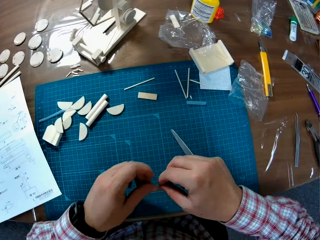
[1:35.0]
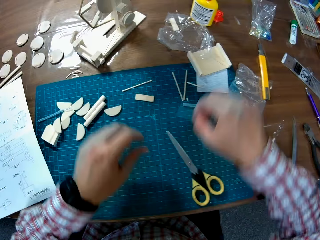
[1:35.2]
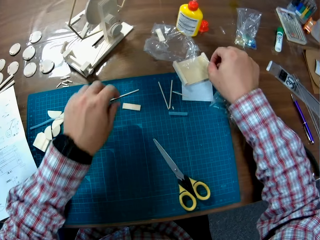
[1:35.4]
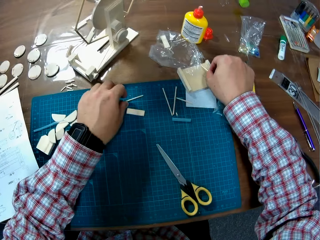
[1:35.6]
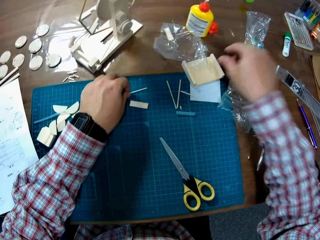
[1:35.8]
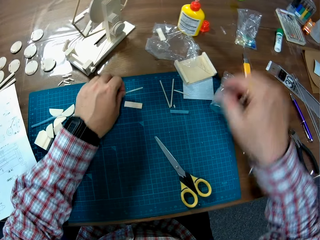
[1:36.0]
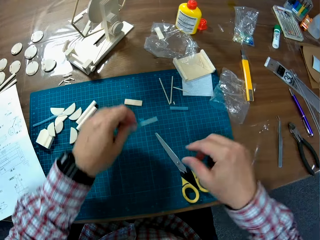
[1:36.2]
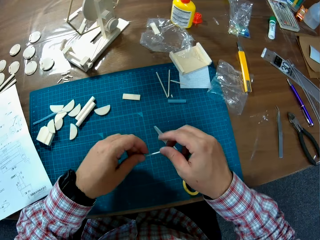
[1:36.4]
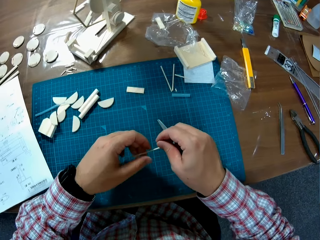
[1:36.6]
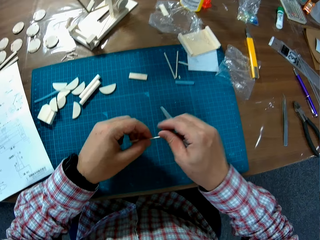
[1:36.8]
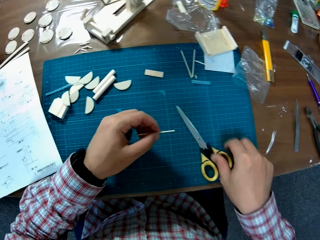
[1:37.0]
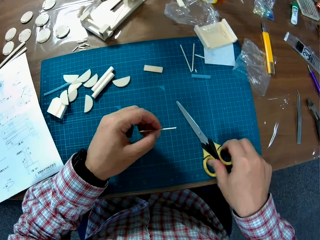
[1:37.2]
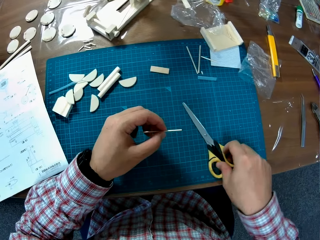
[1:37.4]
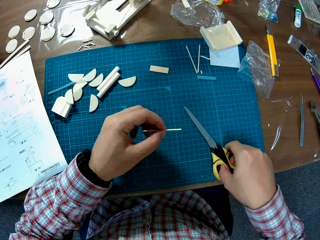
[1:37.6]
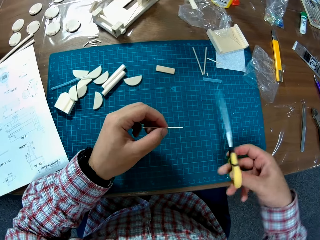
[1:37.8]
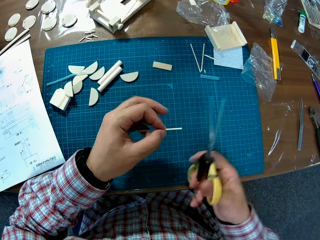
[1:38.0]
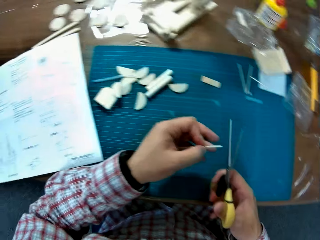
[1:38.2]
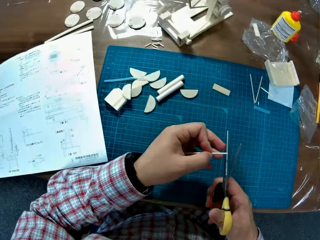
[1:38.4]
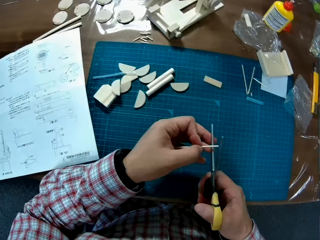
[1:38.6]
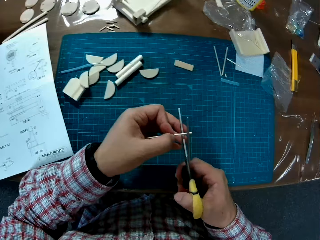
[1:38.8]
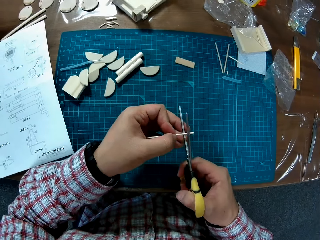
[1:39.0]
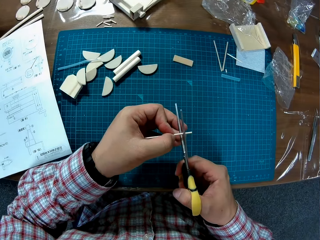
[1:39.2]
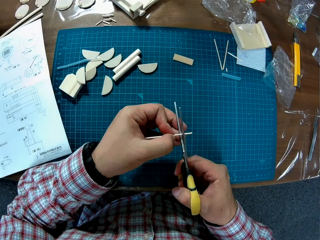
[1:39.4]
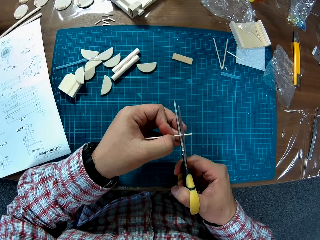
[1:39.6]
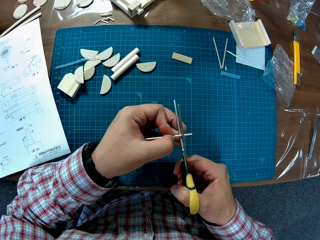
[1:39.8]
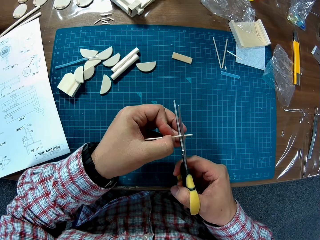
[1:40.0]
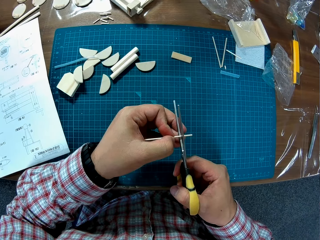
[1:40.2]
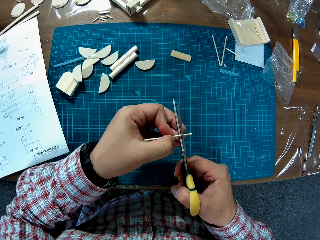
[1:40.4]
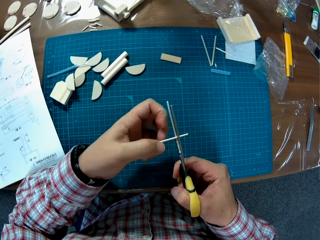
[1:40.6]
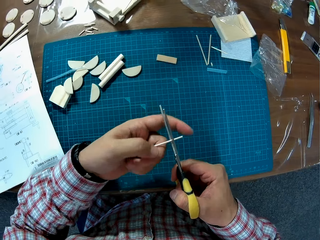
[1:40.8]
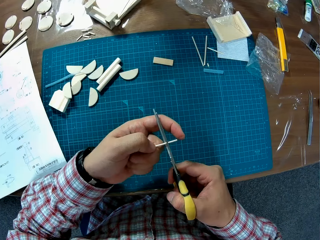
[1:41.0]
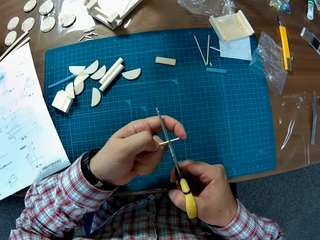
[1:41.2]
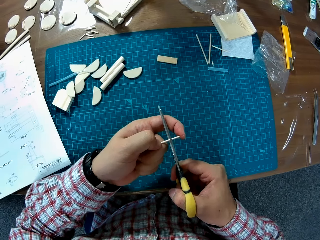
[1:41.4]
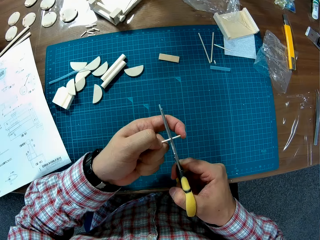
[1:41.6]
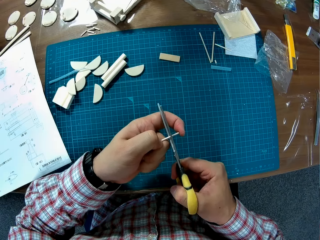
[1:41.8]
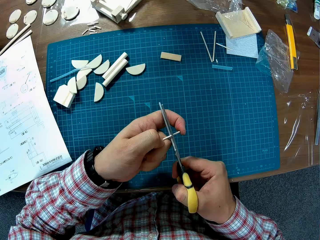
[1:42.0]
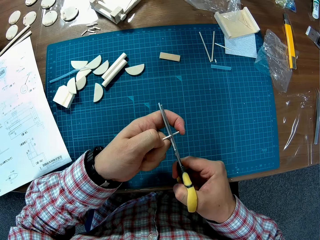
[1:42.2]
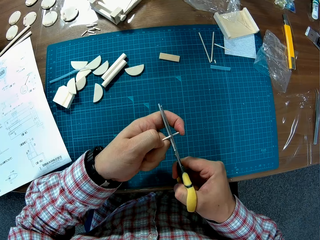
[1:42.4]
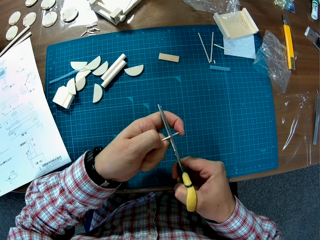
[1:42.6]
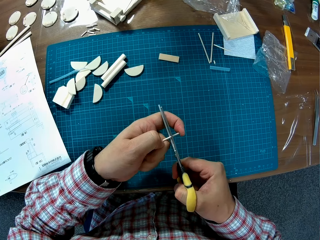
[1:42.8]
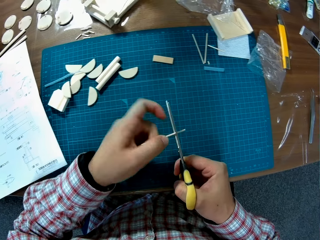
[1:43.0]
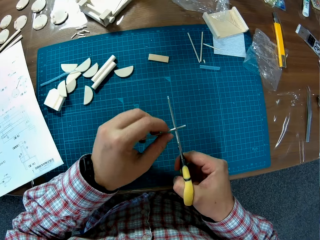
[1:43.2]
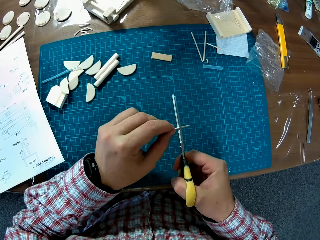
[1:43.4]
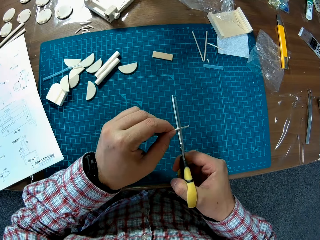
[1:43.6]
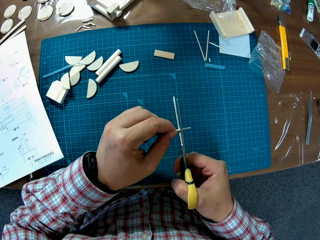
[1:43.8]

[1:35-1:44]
The camera wearer shifts the other stick or plastic tube from left to right hand. They drop the other plastic tube on the plastic on the table. They pick another stick from the cutting mat with their left hand. They hold the stick with both hands. They pick the scissors on the mat with their right hand. They cut the plastic tube with the scissors.

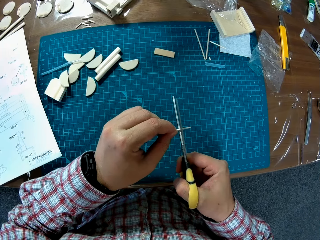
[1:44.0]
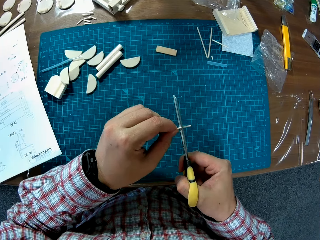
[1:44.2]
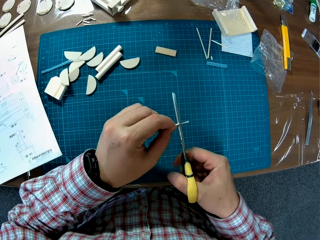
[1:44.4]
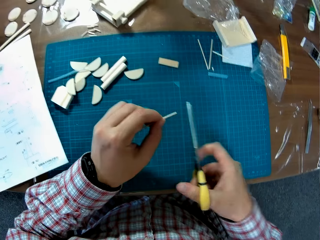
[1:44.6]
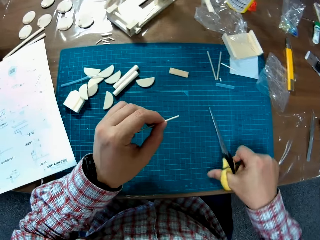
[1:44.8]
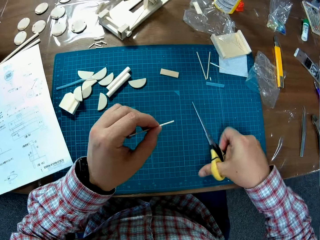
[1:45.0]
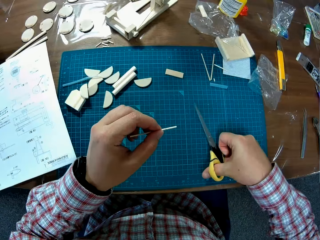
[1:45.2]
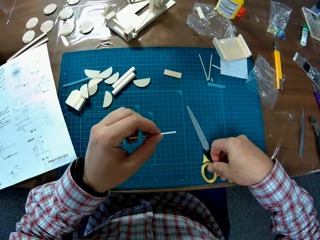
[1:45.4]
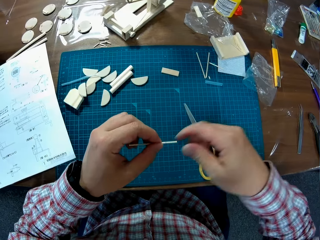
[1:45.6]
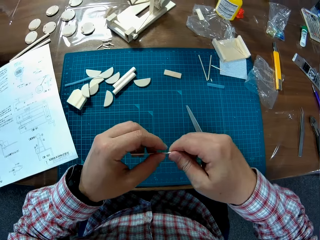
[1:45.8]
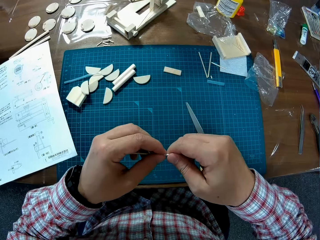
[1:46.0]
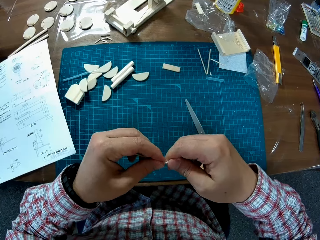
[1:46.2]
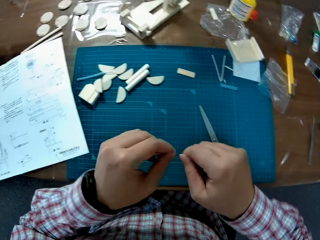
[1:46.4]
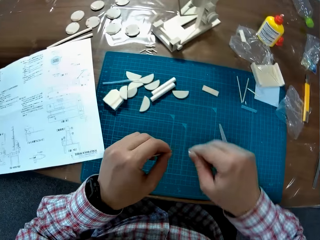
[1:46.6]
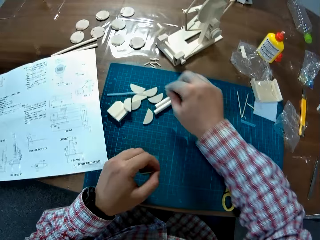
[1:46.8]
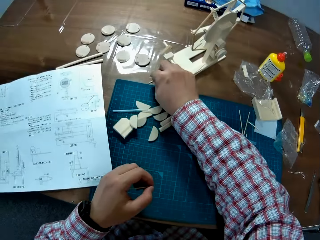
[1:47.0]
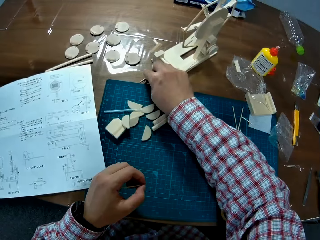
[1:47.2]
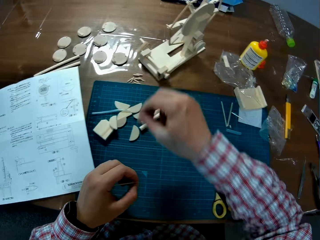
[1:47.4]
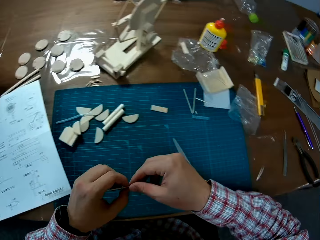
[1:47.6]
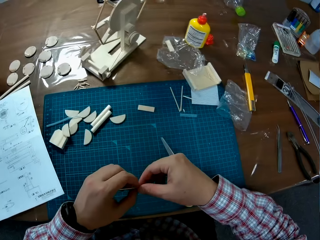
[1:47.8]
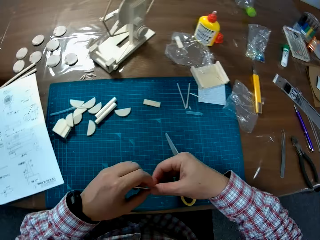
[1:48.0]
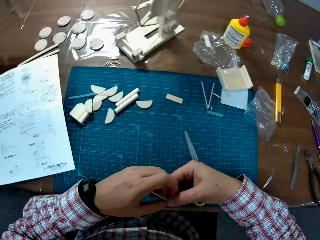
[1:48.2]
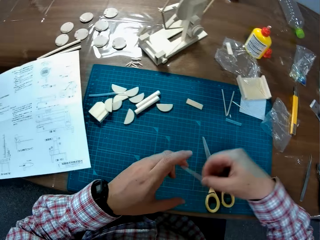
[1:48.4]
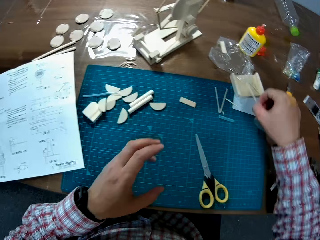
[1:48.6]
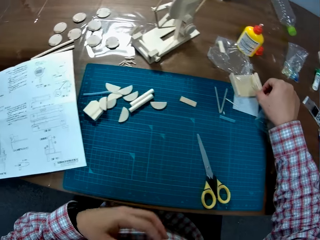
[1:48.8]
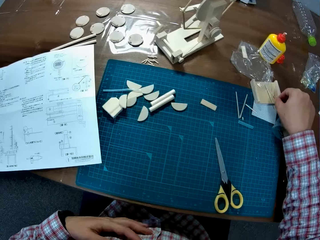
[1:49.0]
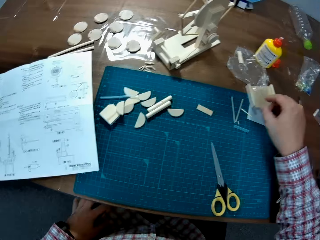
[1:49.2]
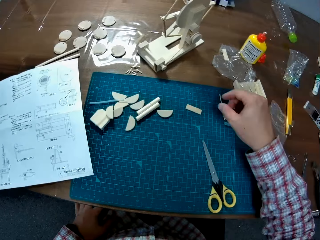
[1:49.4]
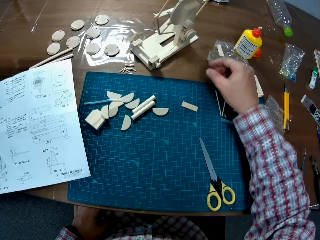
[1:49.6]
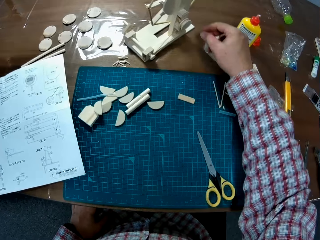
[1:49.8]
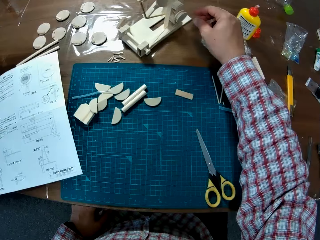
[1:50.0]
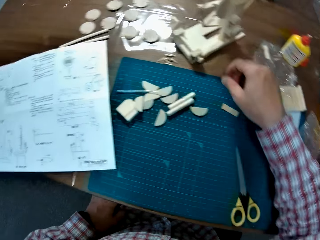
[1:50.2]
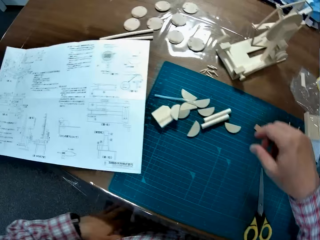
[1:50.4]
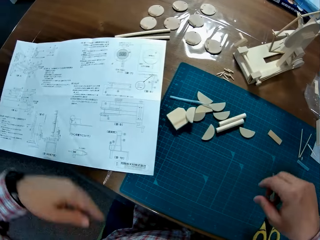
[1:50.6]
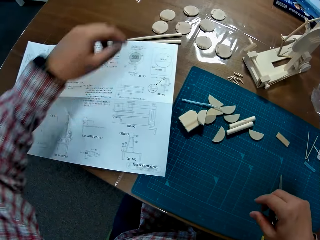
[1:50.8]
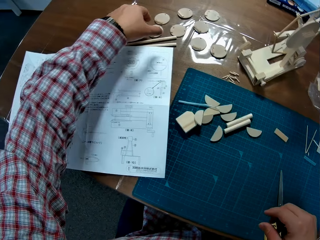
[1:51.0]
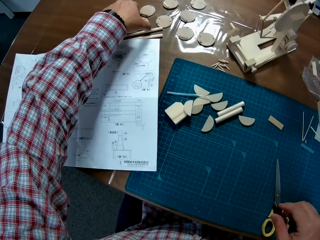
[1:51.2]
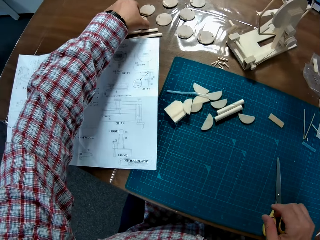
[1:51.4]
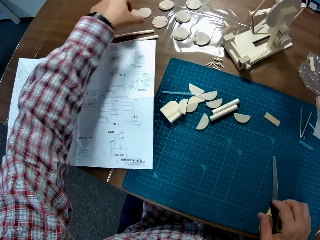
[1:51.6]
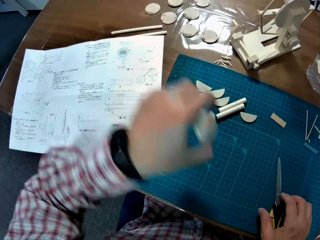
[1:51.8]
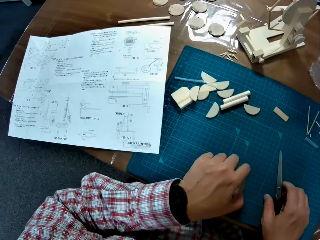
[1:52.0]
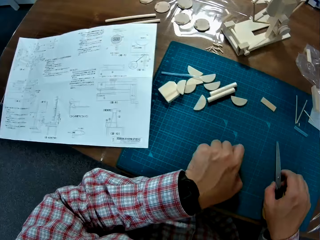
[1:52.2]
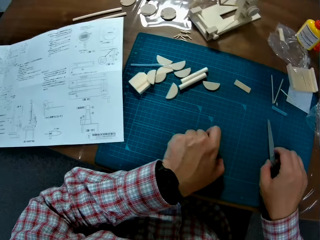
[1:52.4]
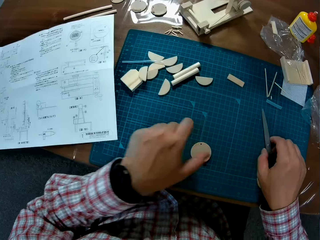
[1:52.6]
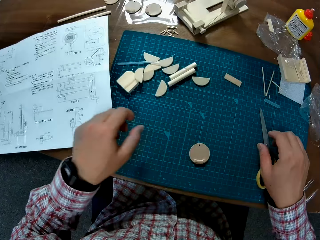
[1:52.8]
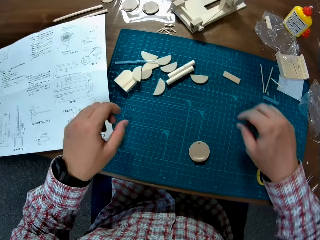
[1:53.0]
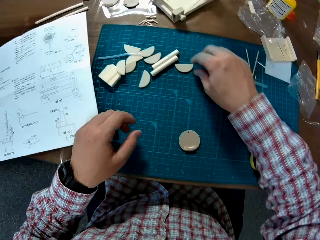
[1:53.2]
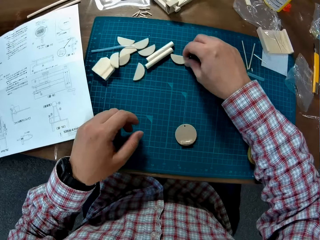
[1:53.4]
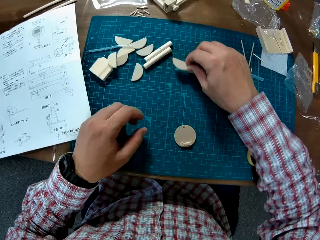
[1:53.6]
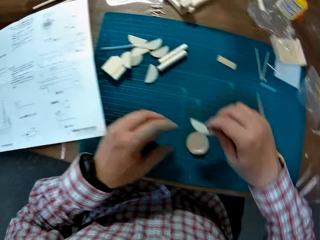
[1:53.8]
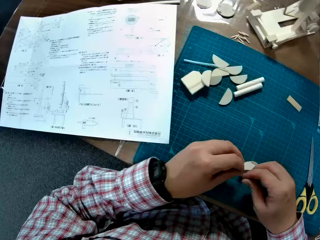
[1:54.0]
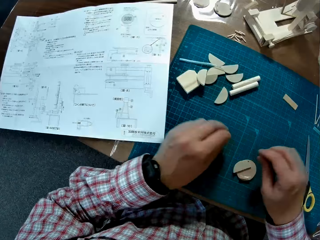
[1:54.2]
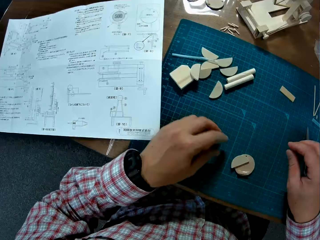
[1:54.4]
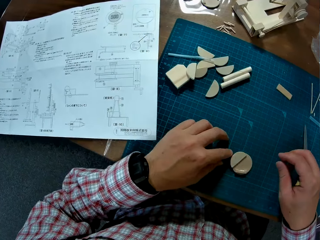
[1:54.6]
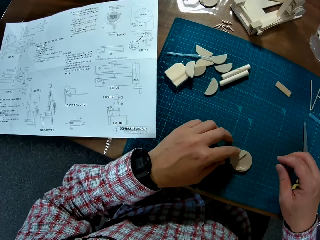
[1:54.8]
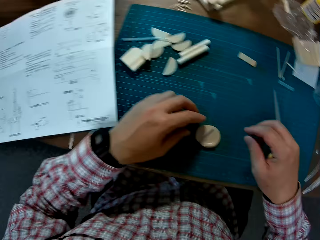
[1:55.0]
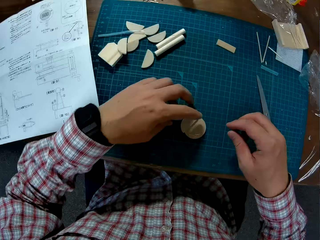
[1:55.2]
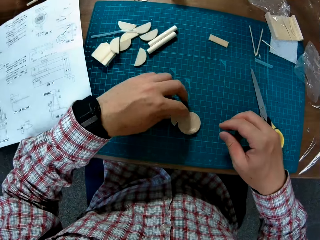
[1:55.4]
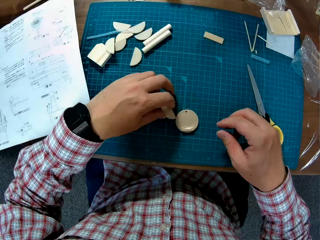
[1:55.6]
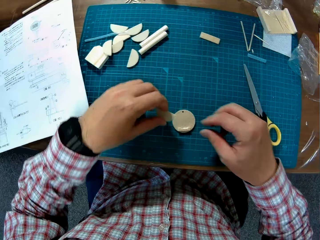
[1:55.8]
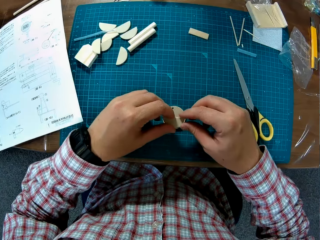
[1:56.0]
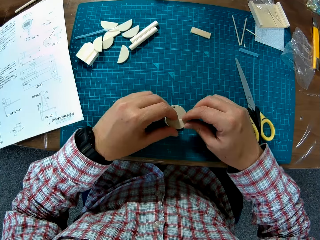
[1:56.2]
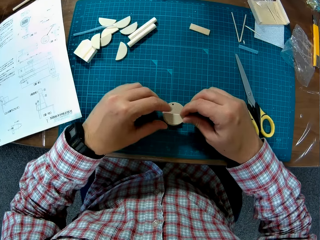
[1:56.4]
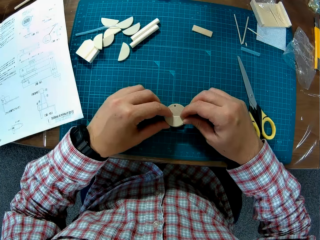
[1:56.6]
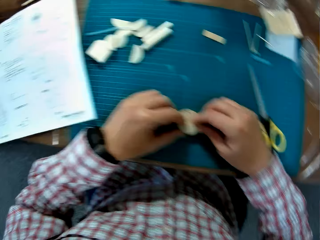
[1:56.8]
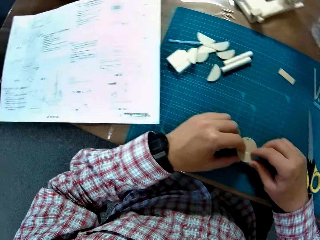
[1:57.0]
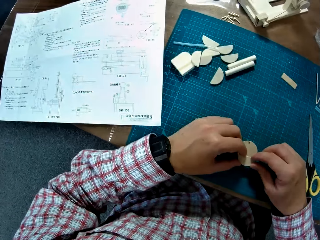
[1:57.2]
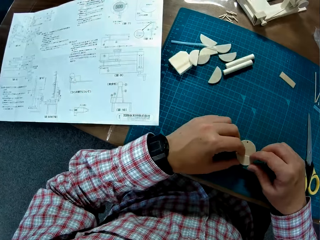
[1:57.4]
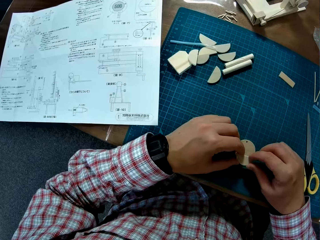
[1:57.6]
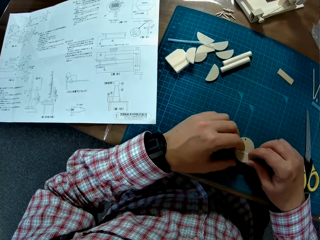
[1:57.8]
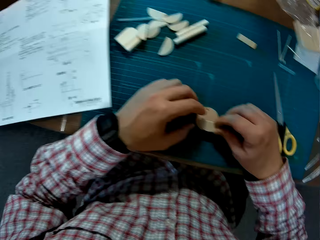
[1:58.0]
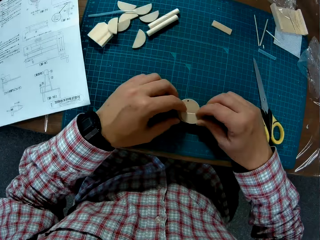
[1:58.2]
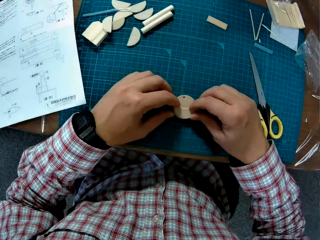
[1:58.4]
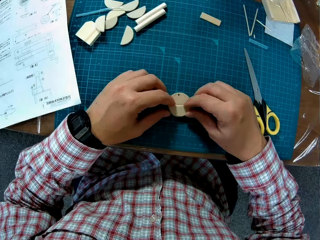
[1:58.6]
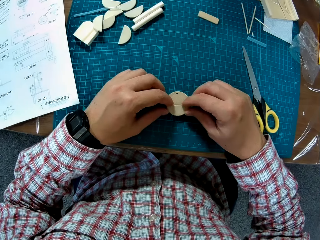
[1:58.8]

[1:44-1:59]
The camera wearer puts the scissors back on the mat. He breaks the plastic tube or stick into two with his hand. He places the piece in his right hand on the table. He shifts the other stick from left to right hand. He drops the other plastic tube on the plastic on the table. He moves a circular plastic to another side on the table. He picks a round model material from the table with his left hand. He places the material on the cutting mat and shifts the position of the scissors on the mat. He picks a semi circular model material on the cutting mat with his right hand. He places the piece on top of the round material with both hands.
